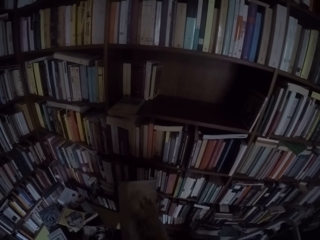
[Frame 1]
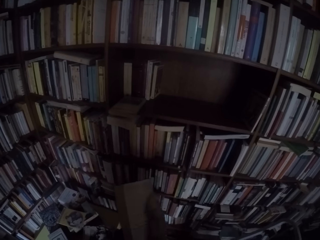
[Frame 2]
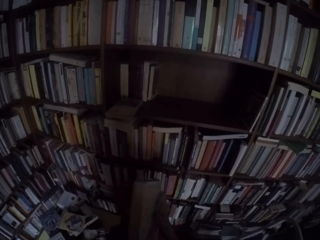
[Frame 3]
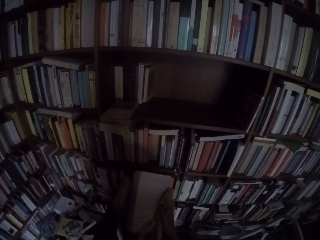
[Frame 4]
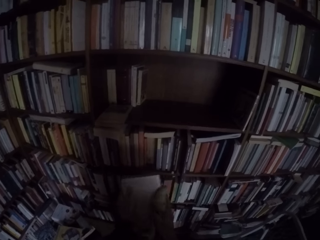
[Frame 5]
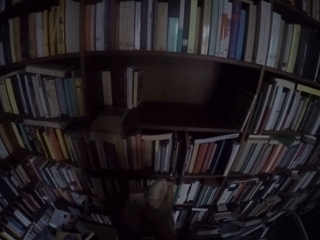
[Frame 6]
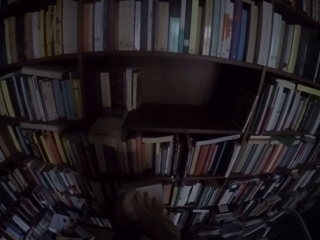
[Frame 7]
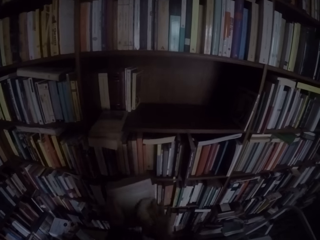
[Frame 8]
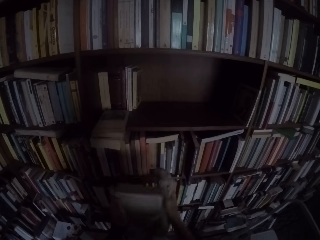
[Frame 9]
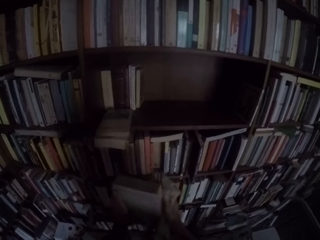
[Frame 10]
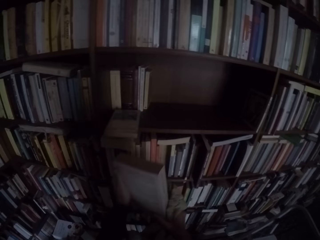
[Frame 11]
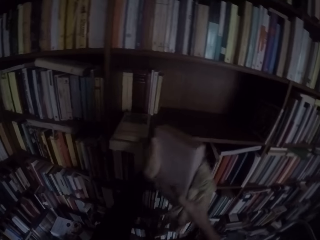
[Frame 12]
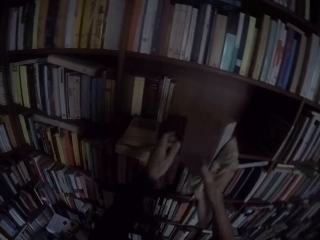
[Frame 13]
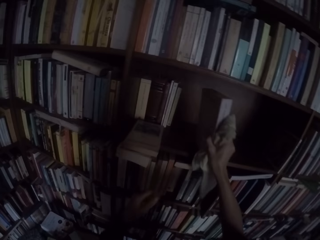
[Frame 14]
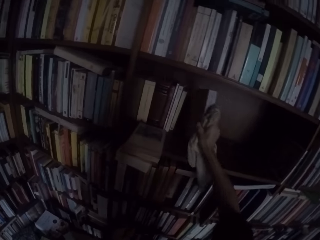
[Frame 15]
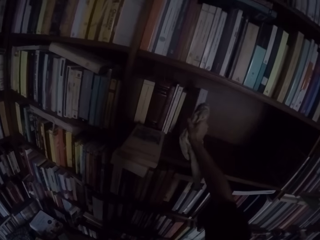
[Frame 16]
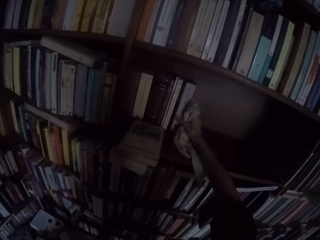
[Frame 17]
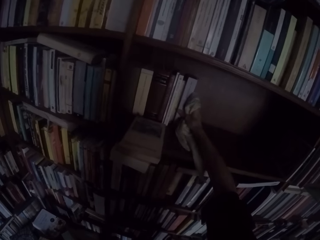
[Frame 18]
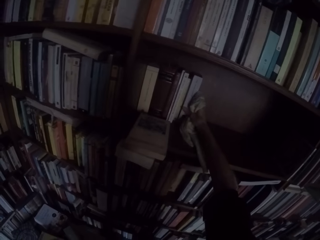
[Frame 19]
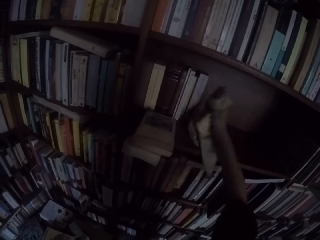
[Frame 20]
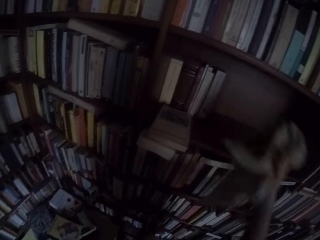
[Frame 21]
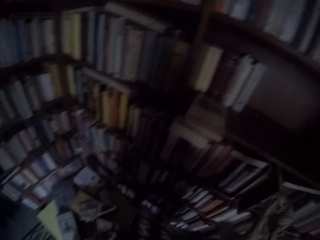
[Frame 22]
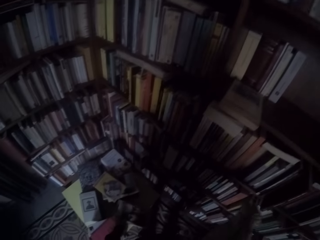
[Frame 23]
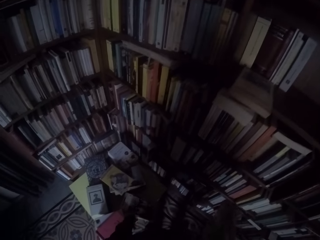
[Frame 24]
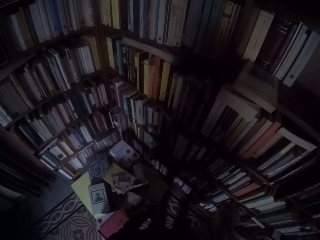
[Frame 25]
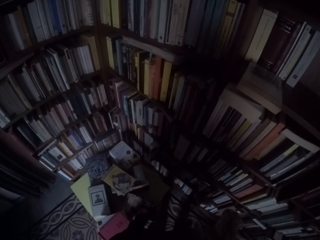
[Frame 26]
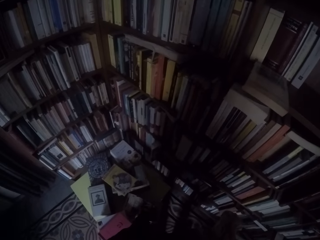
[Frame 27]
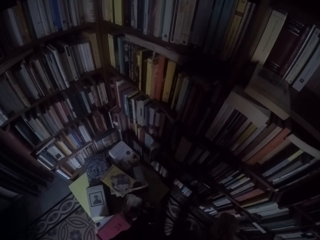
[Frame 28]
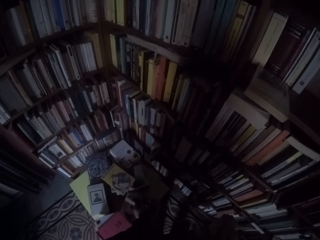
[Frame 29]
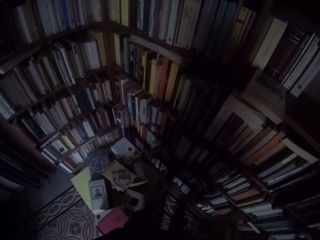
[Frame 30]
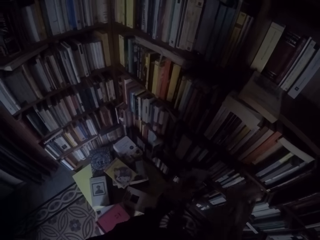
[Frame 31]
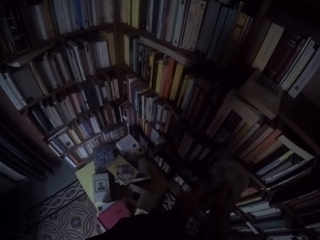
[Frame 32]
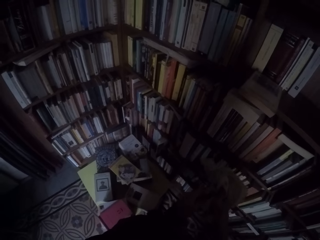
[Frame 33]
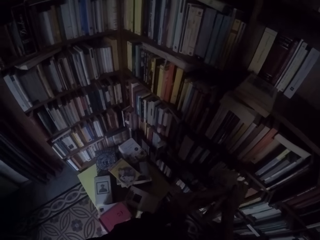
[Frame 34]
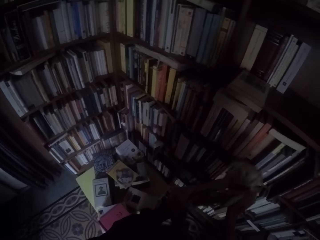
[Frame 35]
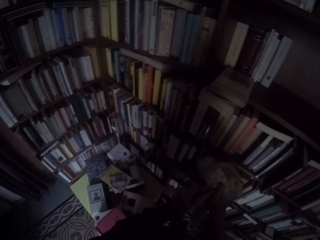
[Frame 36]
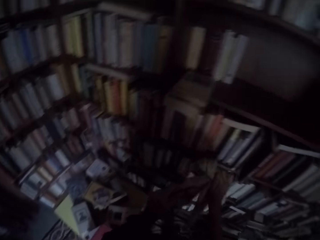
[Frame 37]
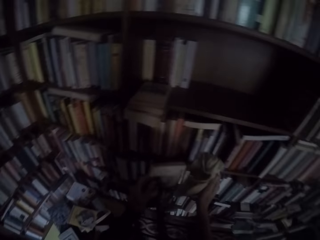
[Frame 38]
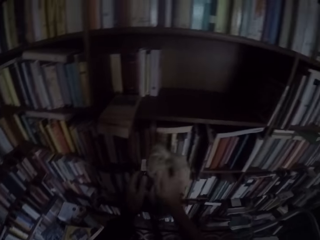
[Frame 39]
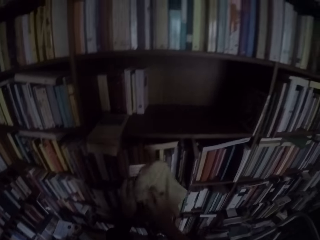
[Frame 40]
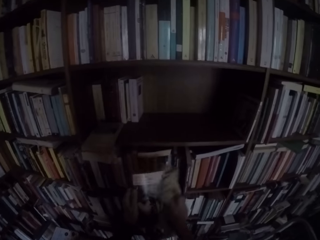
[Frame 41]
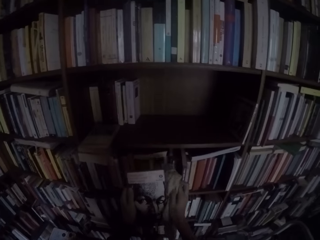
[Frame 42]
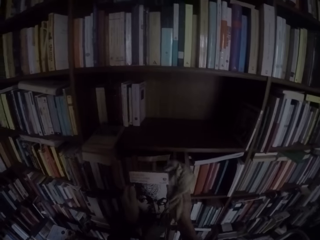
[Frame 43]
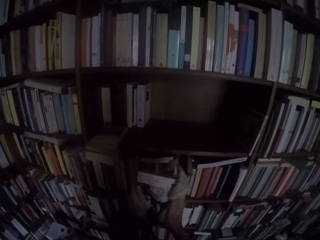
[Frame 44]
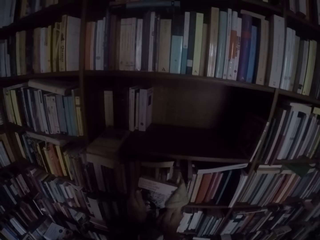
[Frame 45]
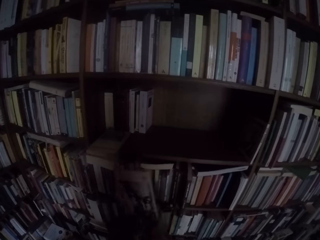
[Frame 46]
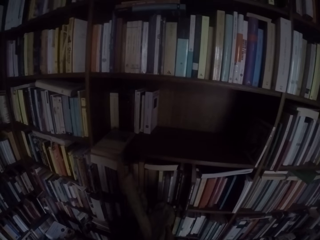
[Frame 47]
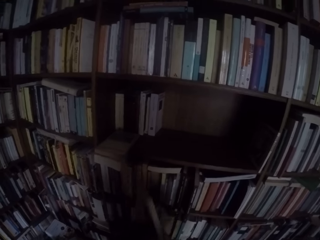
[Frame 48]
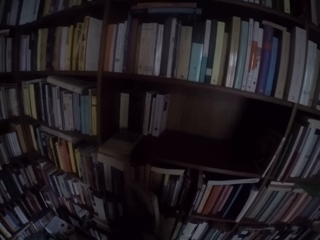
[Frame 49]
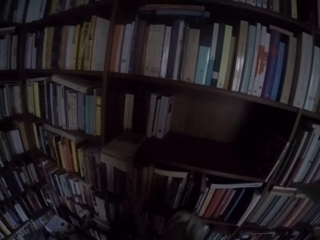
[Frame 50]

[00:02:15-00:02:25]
The camera wearer drops the book on the shelf with his right hand. He picks another book from the table with his left hand. He wipes the book with the towel in his right hand.

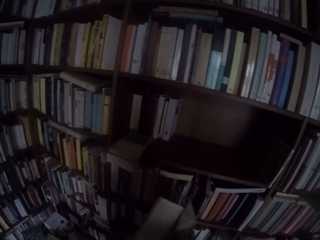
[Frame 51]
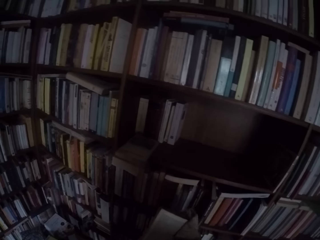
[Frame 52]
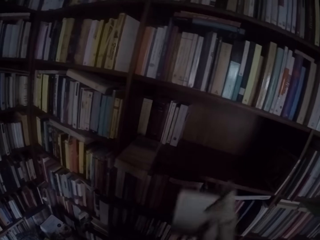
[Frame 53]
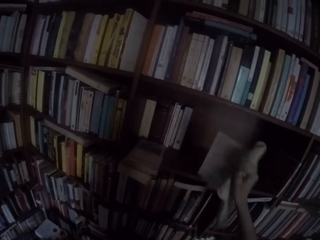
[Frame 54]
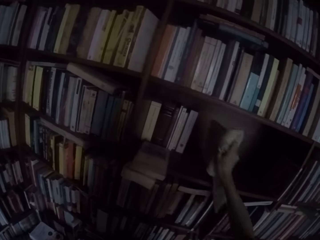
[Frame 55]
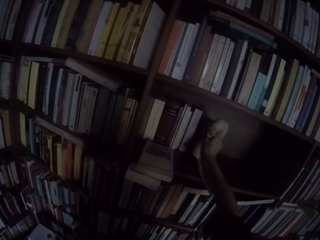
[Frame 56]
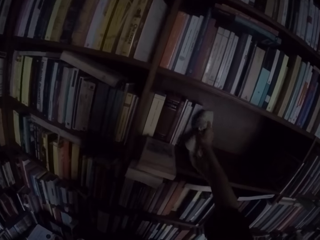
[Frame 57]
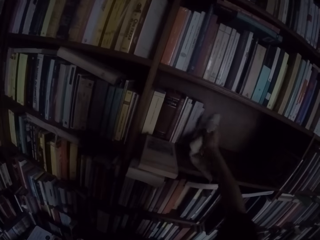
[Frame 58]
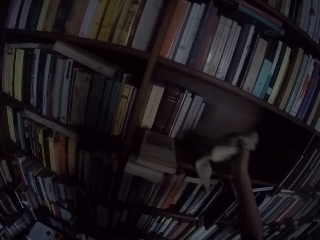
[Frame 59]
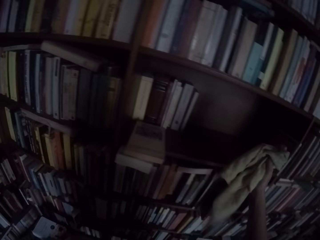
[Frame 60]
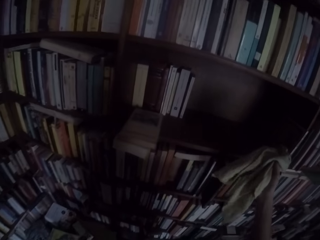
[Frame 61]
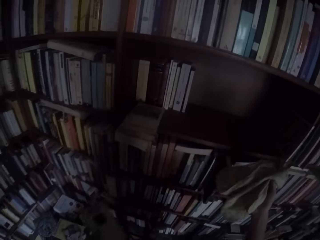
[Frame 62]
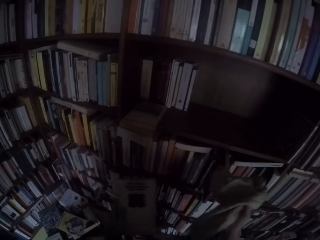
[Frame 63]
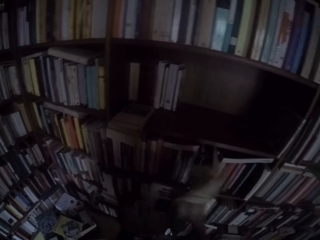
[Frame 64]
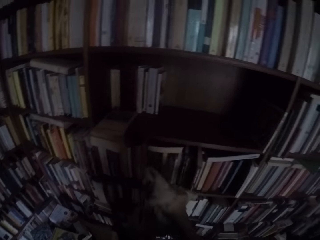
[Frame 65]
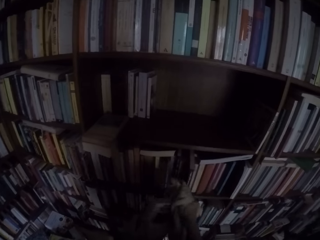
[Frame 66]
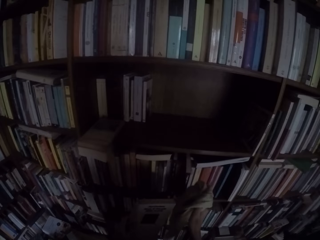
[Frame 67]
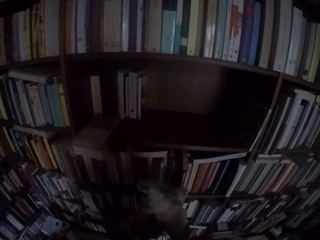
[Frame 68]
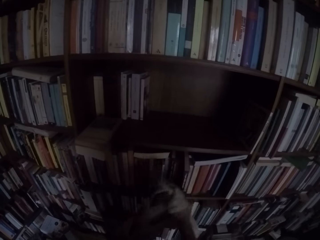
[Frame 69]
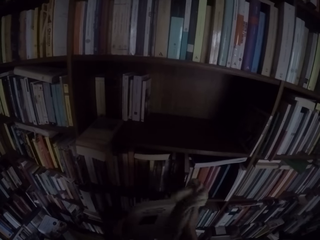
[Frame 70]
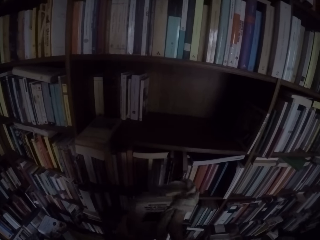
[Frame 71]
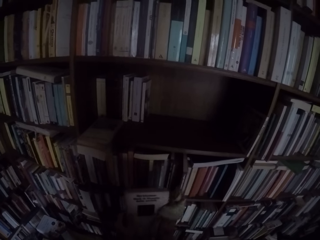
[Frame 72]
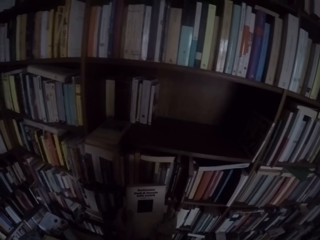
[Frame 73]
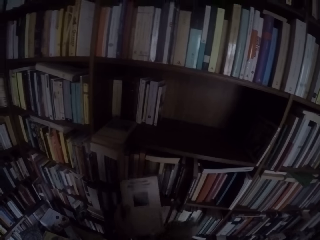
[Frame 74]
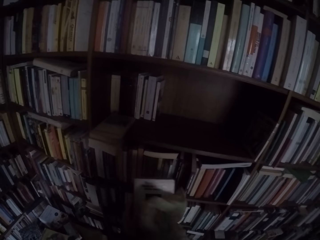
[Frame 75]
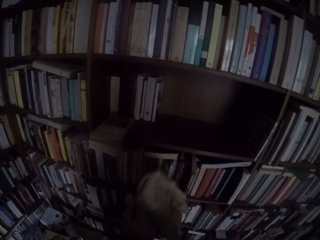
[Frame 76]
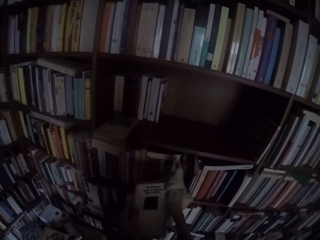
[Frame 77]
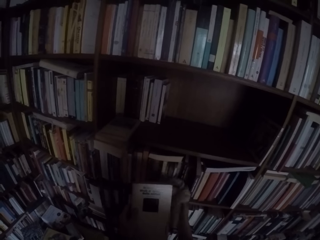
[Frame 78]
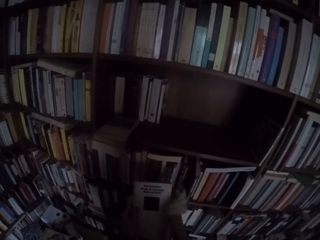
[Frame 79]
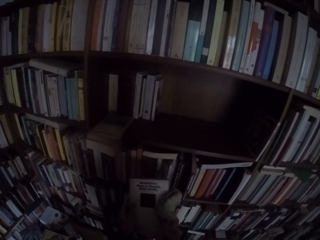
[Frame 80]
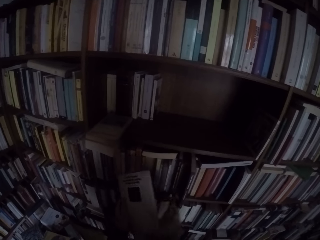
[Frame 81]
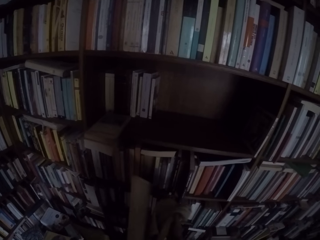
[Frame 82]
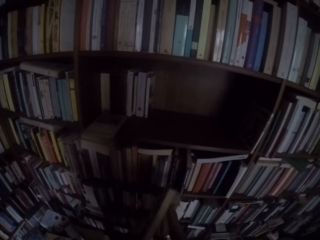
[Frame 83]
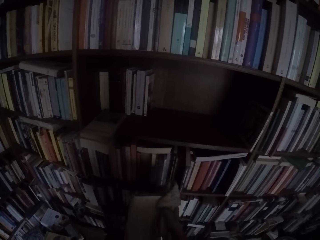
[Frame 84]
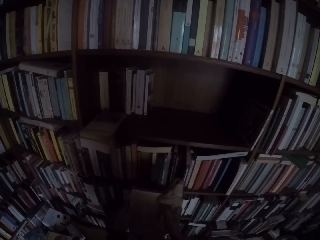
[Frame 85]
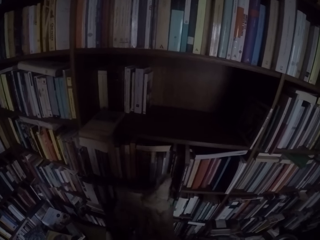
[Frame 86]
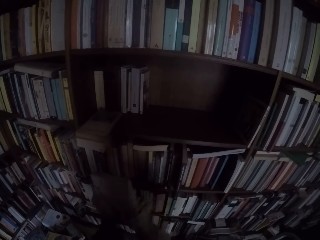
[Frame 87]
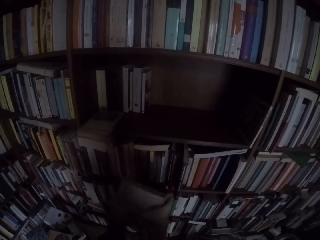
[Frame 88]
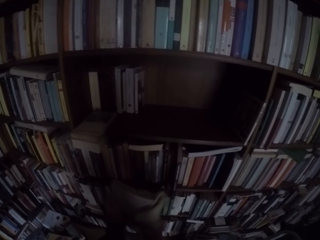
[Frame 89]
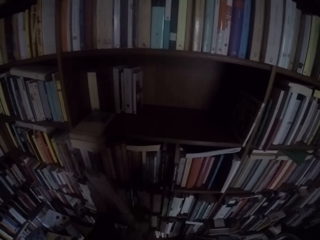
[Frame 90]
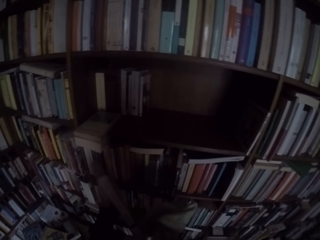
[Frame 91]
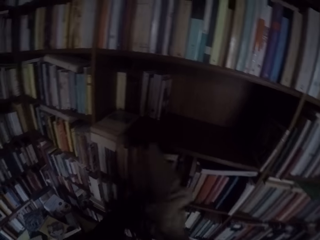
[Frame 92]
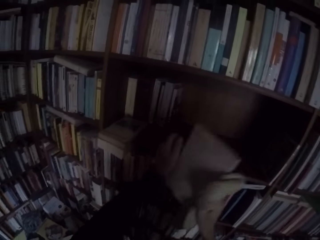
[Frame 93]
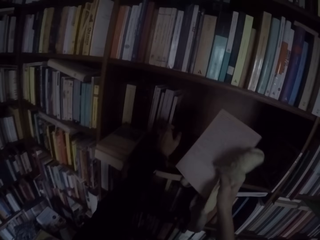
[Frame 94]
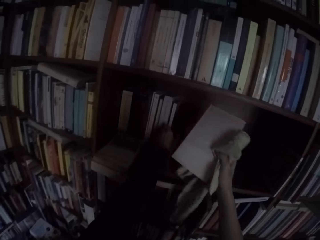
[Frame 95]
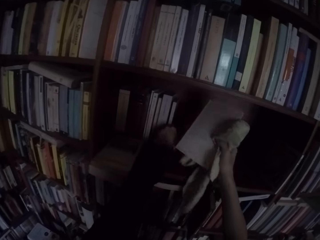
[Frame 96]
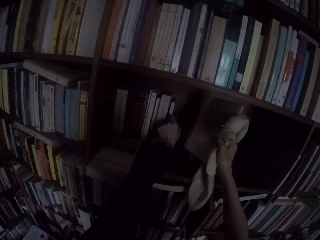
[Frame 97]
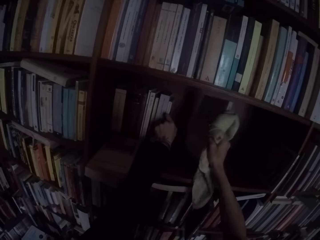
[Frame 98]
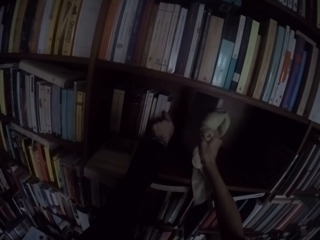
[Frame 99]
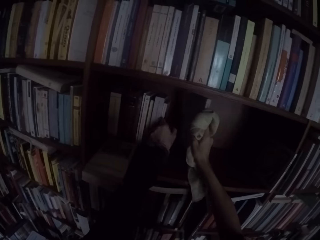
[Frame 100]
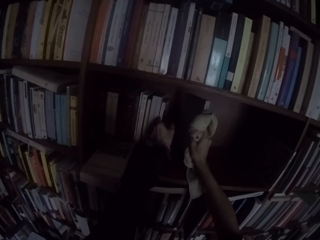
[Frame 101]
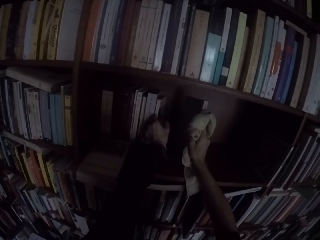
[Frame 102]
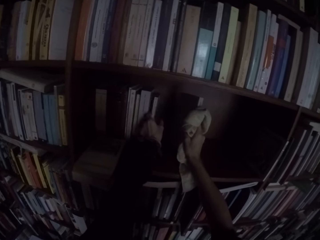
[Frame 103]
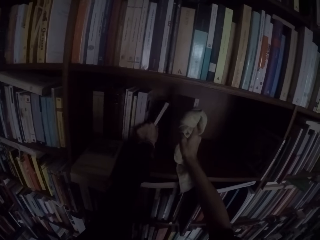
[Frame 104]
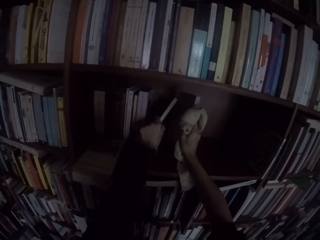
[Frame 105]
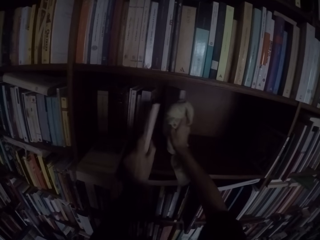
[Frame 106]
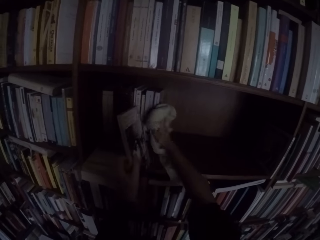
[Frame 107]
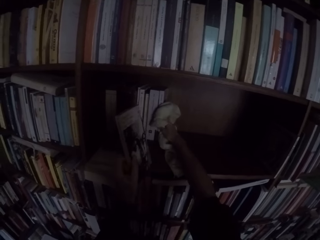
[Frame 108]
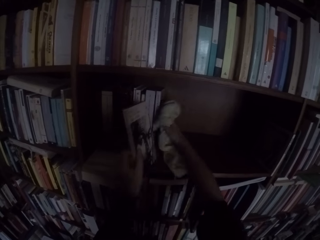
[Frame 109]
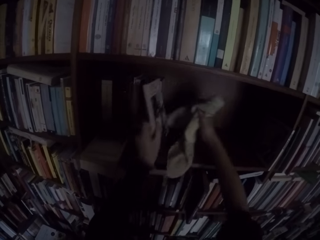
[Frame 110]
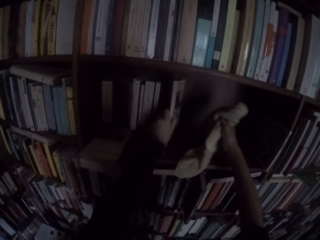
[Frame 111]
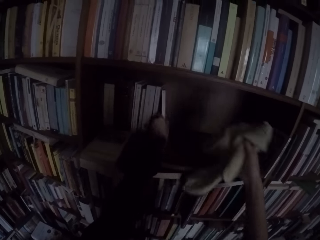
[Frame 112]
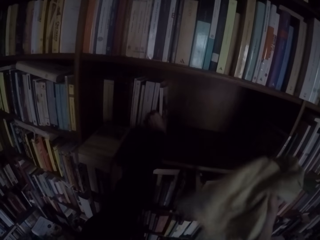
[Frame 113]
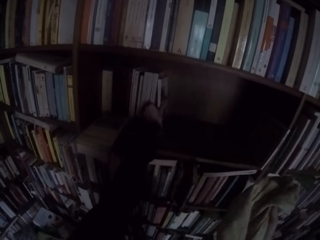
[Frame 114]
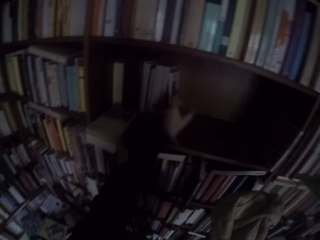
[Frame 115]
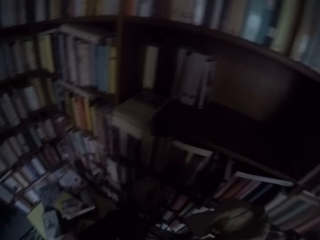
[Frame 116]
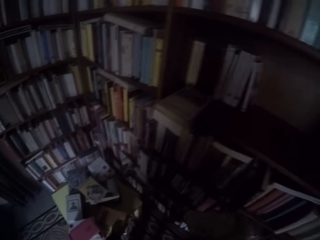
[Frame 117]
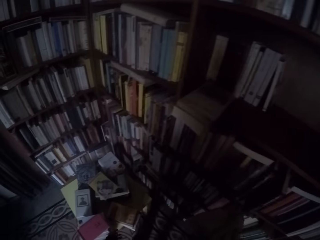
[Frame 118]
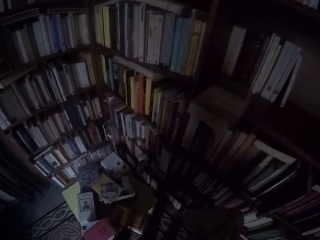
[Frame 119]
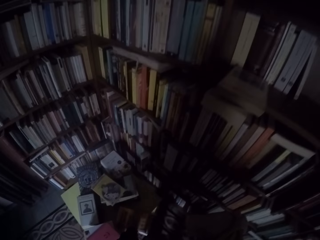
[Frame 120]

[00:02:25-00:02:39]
The camera wearer drops the book on the shelf with his right hand. He picks another book from the table with his left hand. He wipes the book with the towel in his right hand. He picks a book from the shelf with his left hand. He drops the book on the shelf with his right hand. He drops the book on the shelf with his left hand.
